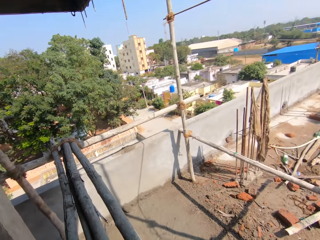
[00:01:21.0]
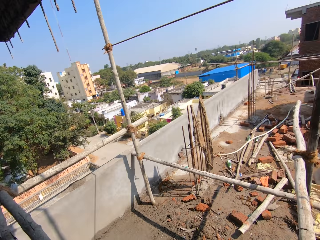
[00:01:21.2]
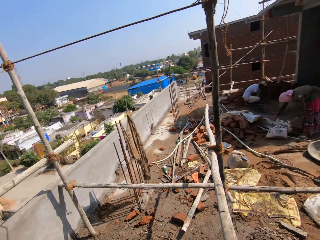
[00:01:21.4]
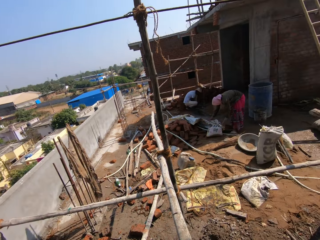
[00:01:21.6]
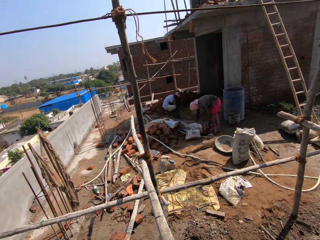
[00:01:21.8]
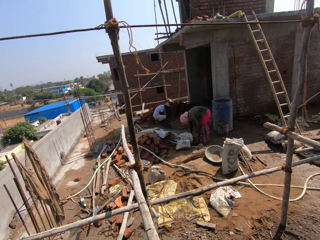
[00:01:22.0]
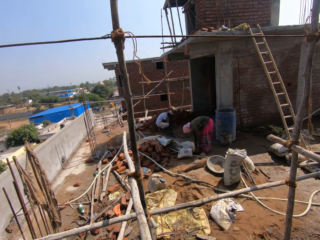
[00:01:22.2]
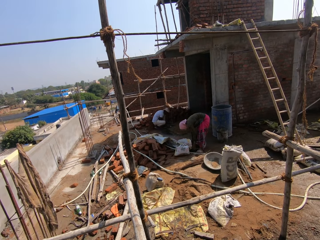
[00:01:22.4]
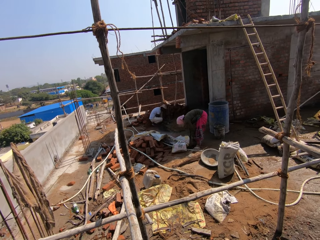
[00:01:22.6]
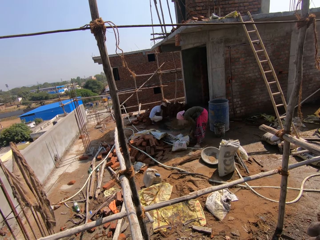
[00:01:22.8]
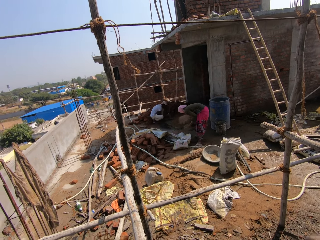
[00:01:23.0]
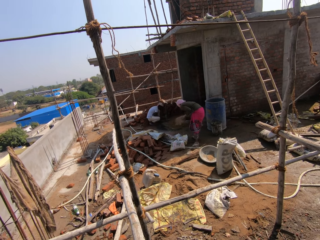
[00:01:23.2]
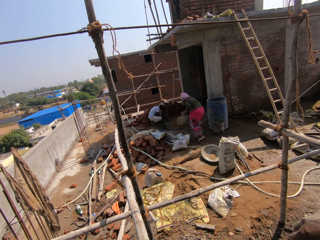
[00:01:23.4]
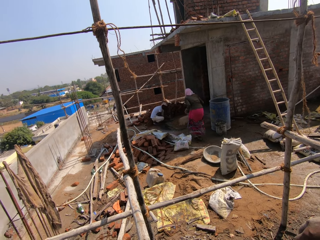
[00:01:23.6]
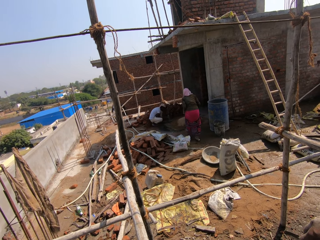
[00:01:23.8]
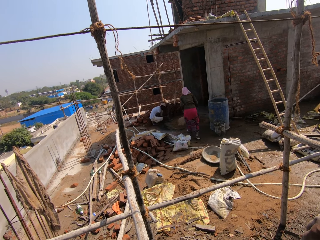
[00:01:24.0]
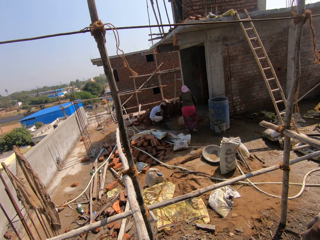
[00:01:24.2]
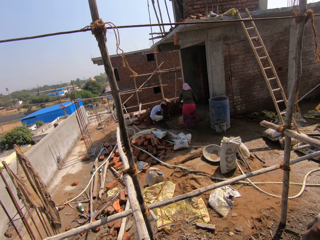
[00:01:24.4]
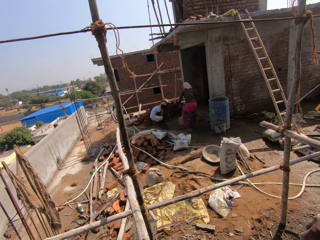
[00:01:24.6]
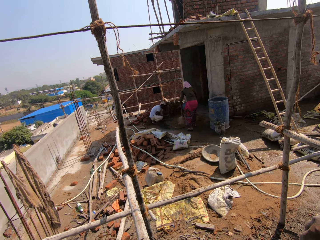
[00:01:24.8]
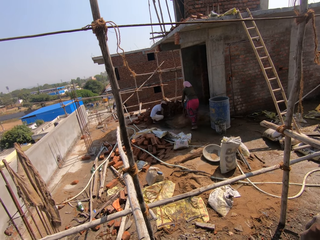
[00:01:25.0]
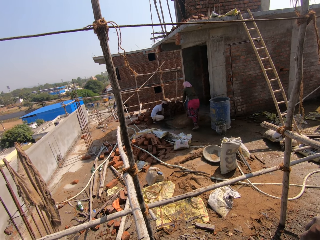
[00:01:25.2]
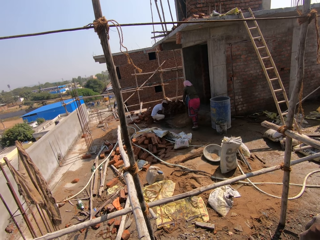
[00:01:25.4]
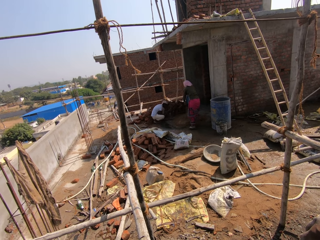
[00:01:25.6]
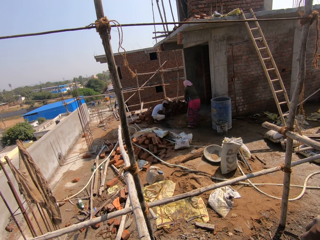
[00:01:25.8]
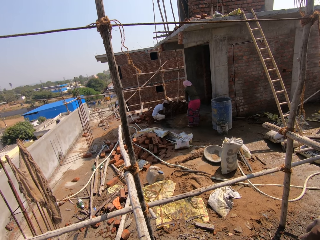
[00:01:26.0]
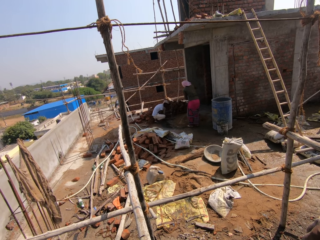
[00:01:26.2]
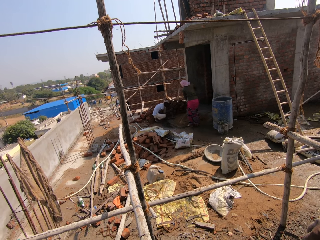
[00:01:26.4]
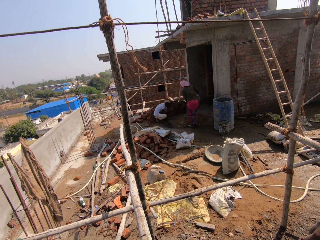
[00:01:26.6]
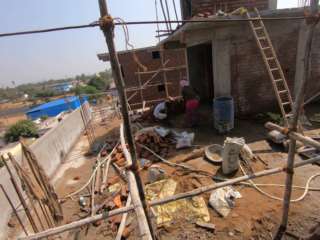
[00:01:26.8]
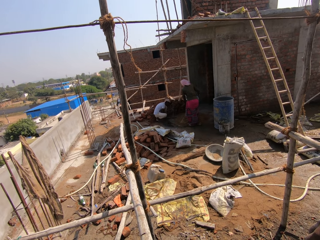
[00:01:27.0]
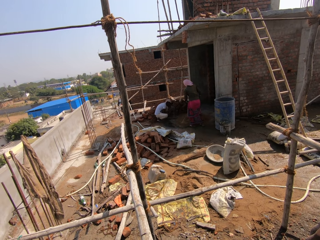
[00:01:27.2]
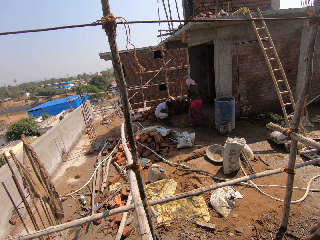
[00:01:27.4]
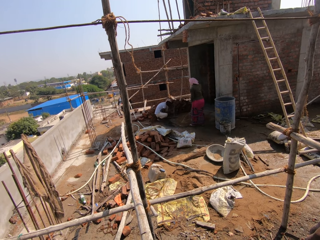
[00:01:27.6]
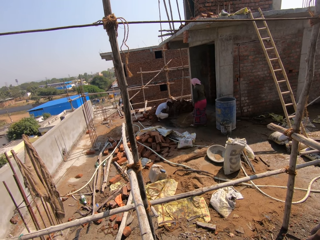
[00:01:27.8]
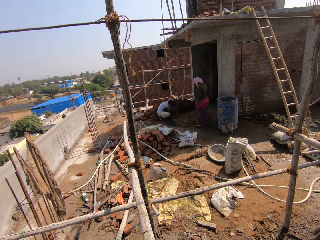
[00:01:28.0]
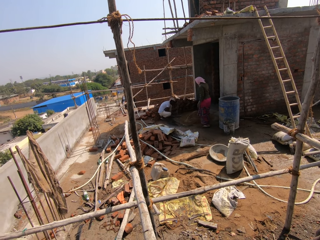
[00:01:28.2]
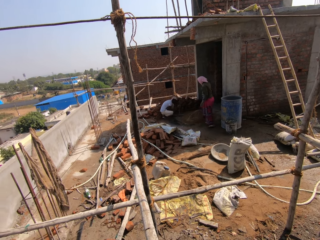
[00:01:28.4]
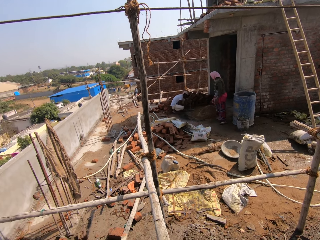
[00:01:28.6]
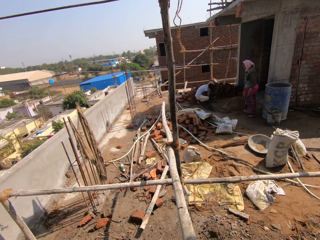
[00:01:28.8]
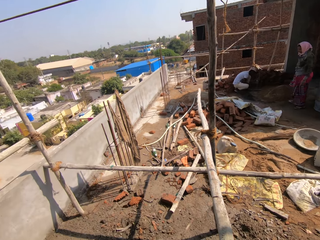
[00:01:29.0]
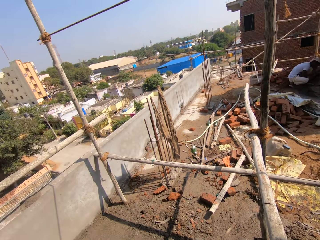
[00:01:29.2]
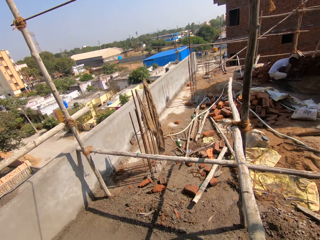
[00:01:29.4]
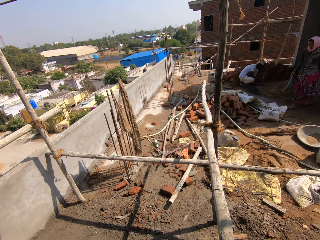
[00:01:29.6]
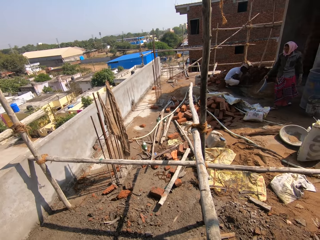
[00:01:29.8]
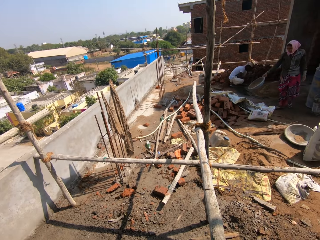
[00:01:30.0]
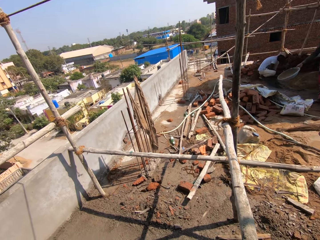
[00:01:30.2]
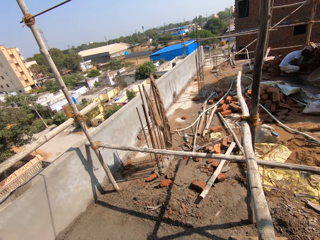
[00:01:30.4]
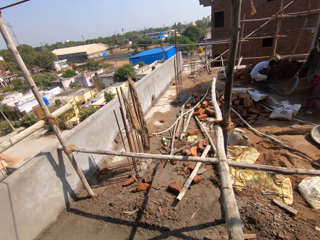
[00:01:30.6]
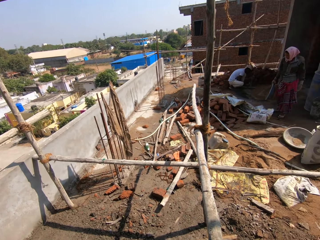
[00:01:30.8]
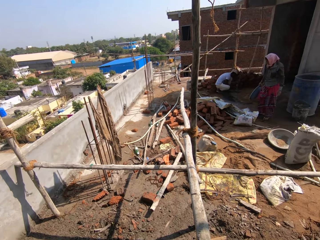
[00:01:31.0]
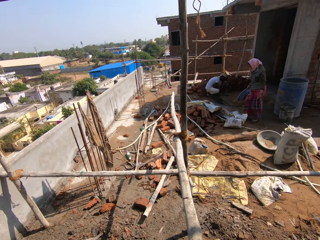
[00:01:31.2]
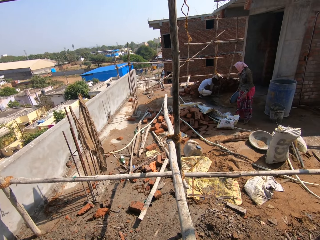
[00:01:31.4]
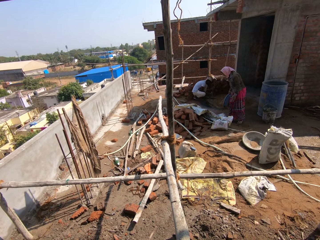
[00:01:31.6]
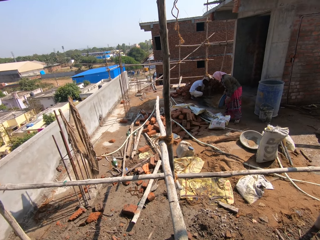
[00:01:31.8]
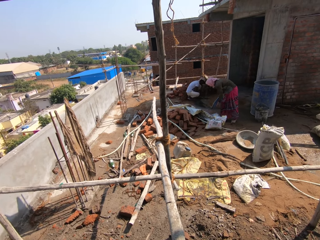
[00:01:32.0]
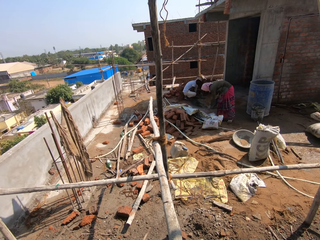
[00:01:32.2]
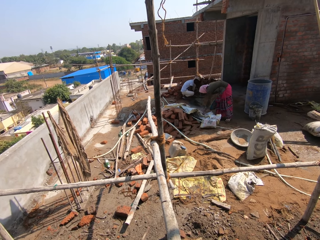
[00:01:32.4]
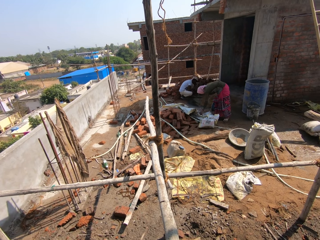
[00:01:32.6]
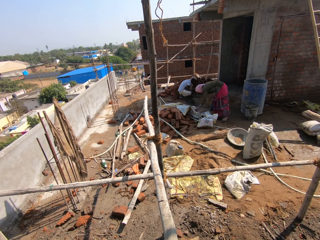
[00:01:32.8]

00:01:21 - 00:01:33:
The camera wearer moves the hand to the wood. A person carries the tray of cement to the soil. The camera wearer looks around. The person pours the cement on the soil. The person moves the tray on the hand.

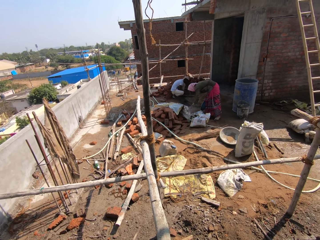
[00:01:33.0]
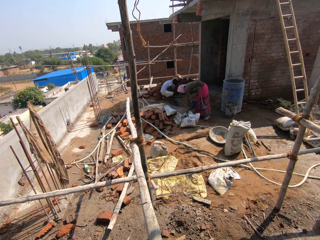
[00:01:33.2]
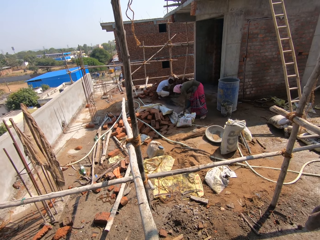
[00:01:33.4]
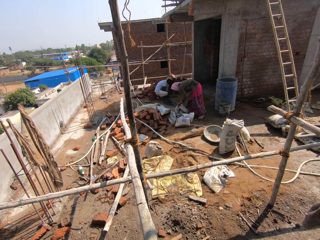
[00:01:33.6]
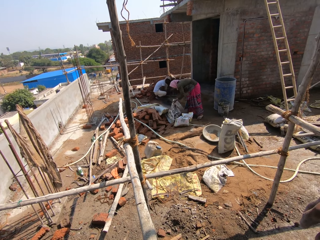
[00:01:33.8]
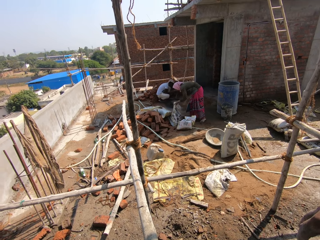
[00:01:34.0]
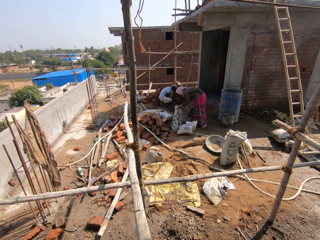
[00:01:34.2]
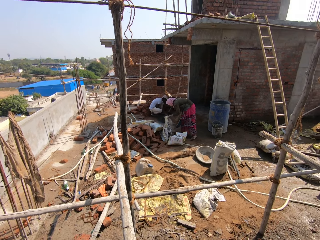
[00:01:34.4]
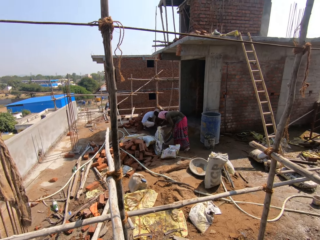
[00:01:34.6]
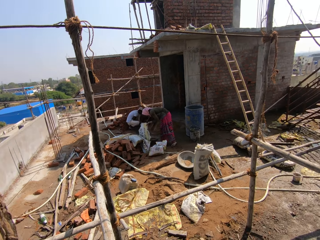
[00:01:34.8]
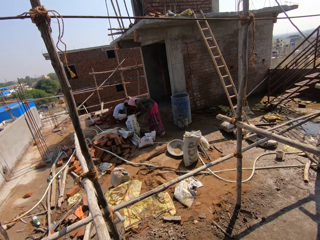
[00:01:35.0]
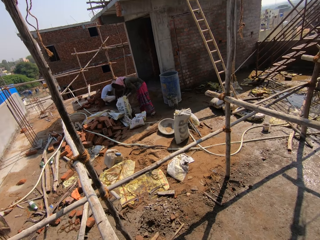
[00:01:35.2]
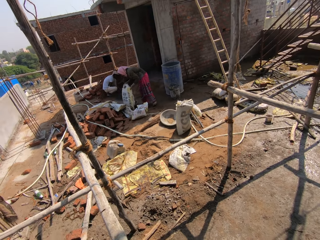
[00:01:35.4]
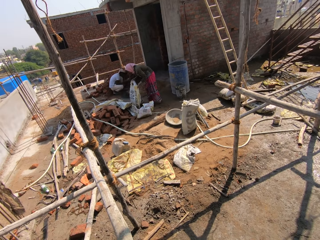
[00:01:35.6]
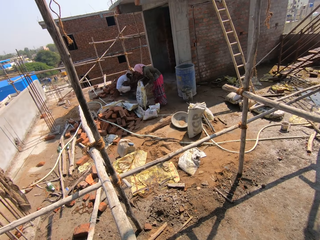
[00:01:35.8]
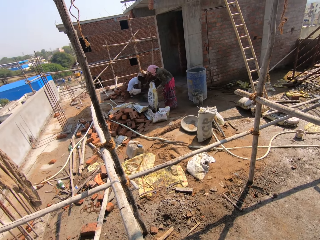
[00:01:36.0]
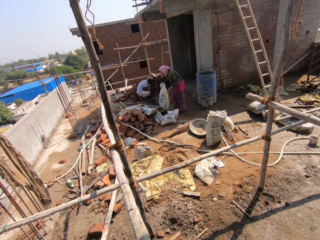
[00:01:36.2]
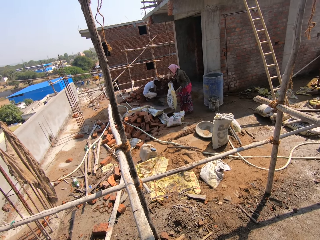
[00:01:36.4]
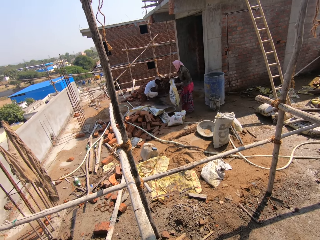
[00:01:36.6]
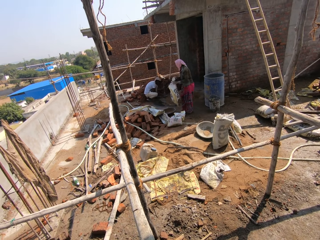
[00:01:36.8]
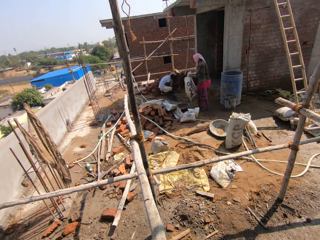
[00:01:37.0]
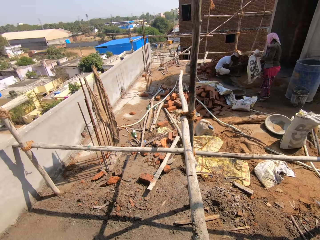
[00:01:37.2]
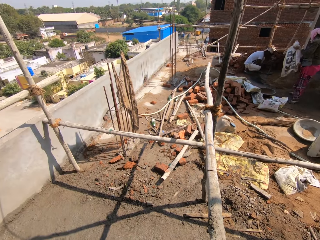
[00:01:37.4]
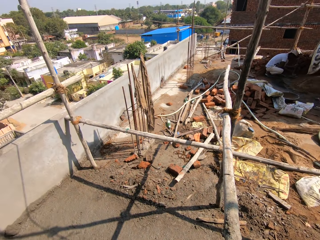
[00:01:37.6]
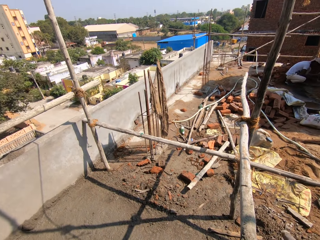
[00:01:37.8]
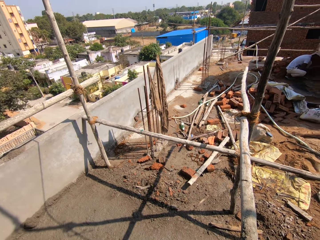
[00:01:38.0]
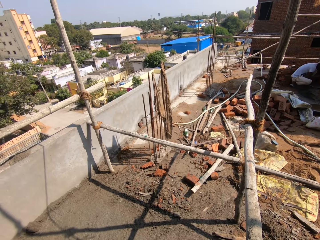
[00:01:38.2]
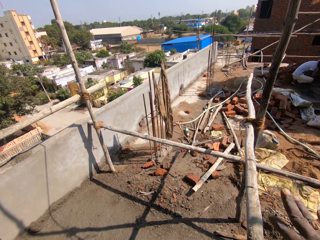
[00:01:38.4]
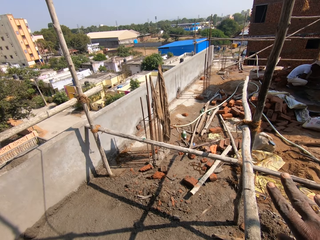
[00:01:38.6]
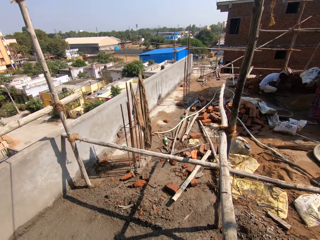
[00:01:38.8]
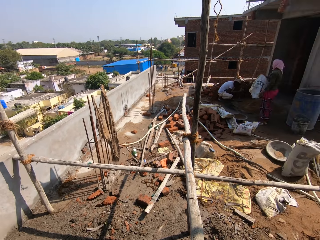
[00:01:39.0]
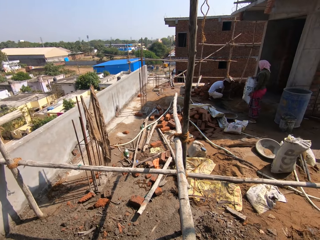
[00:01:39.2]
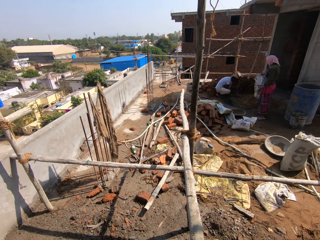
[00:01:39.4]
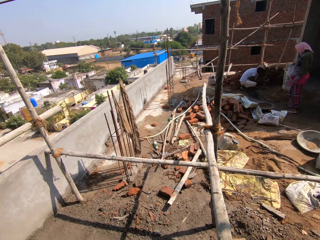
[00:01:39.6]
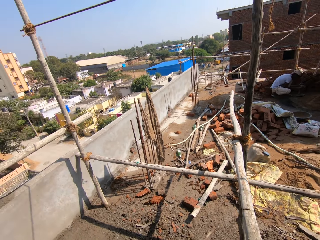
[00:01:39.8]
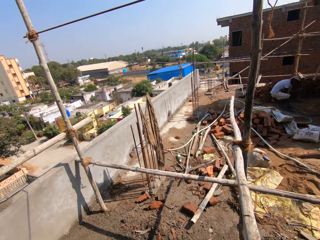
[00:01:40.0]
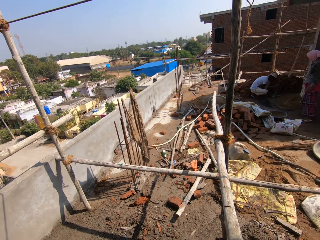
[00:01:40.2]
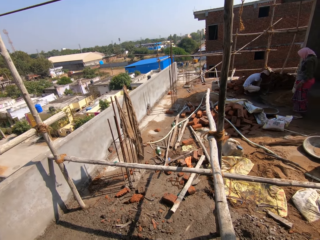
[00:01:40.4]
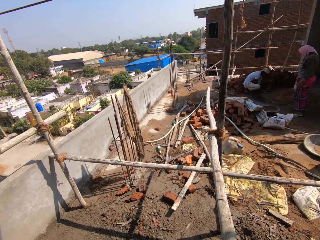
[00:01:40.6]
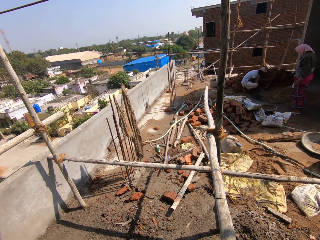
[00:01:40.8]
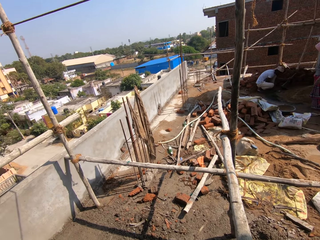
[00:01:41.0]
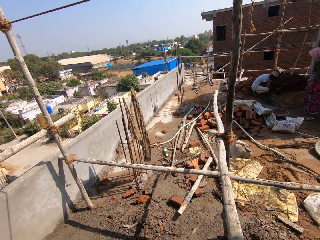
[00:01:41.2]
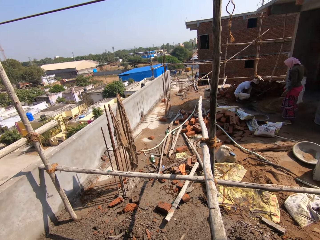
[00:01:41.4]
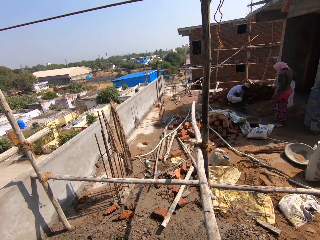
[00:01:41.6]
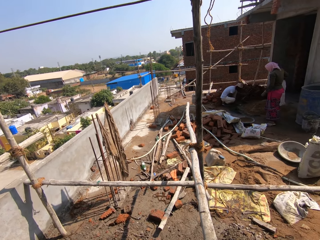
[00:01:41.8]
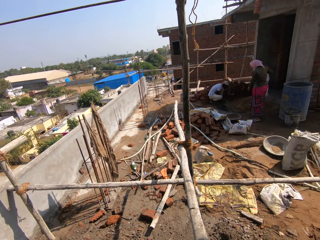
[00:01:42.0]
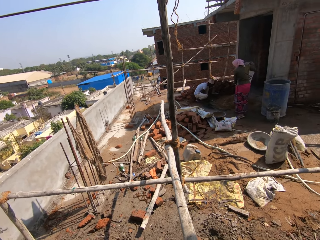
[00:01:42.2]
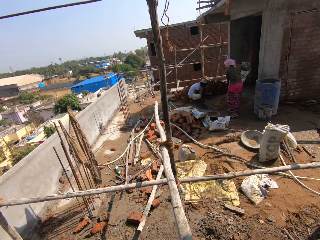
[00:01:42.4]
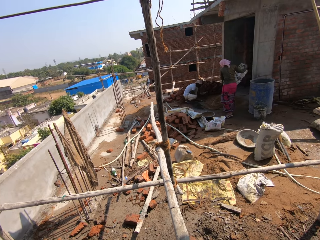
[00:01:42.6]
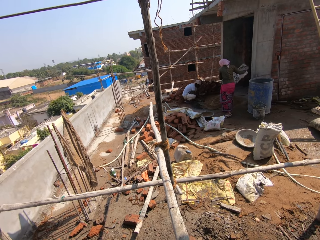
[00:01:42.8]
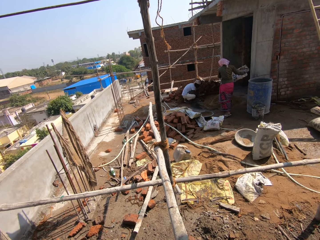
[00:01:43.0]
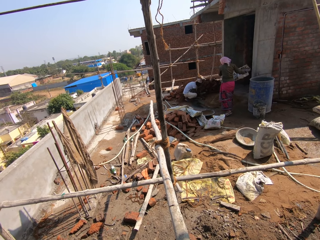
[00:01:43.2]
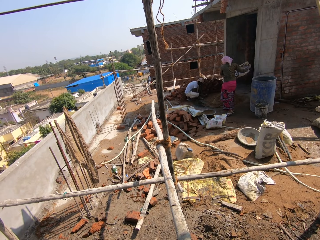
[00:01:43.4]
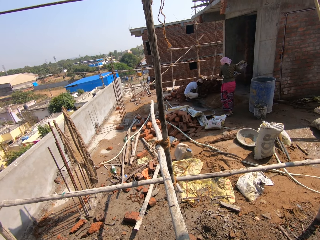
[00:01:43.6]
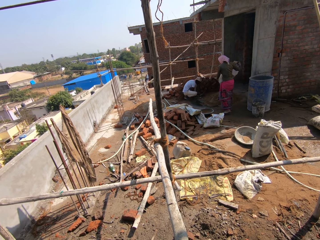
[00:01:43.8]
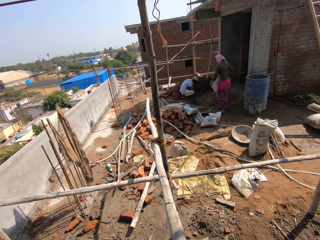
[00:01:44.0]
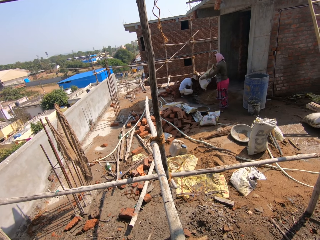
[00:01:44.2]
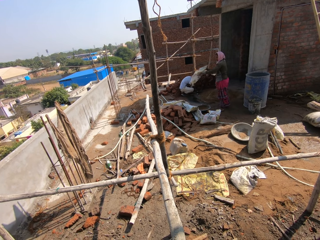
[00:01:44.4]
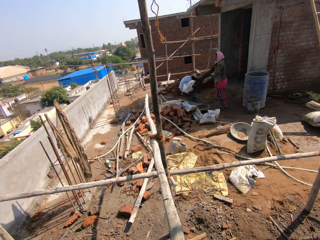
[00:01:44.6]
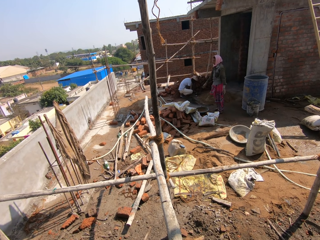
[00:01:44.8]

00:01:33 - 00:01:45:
A person moves the empty bag. The person drops the tray down and carries the bag of cement. The camera wearer moves the right hand. They look around. The person shakes the bag of cement on the soil.
